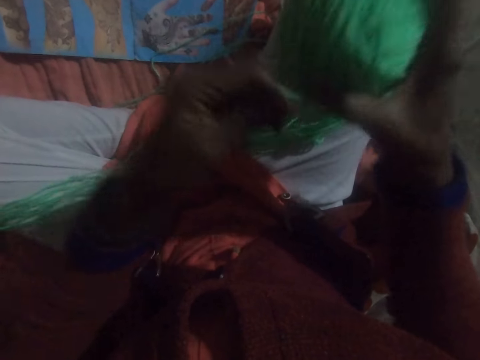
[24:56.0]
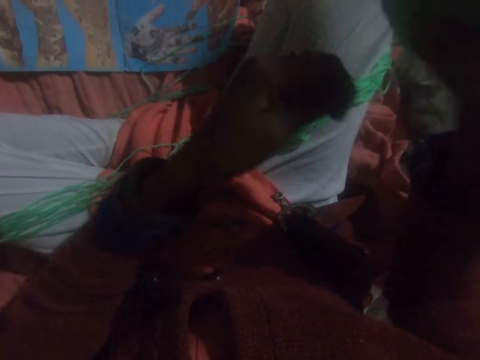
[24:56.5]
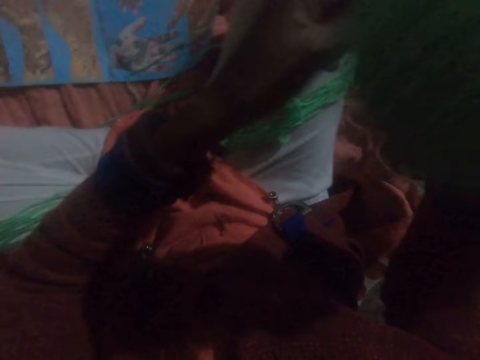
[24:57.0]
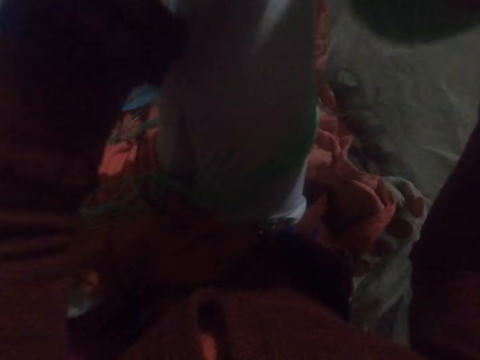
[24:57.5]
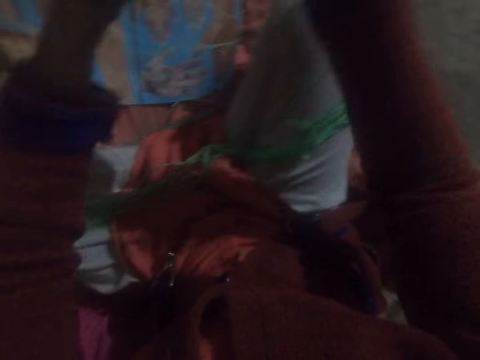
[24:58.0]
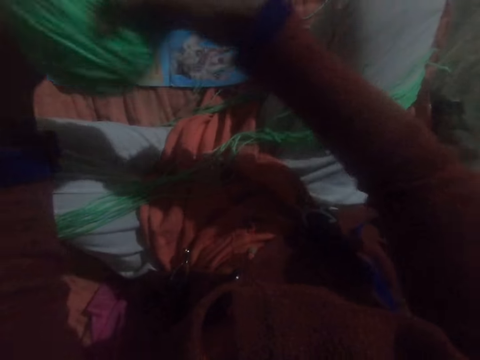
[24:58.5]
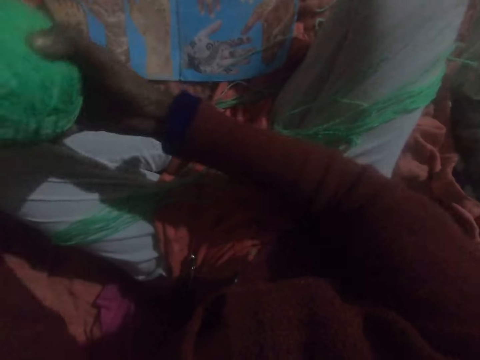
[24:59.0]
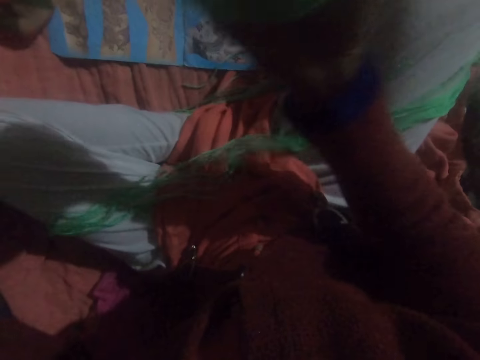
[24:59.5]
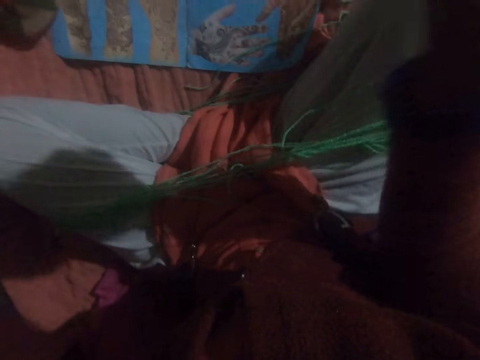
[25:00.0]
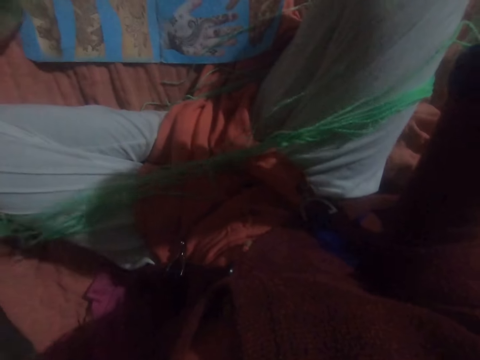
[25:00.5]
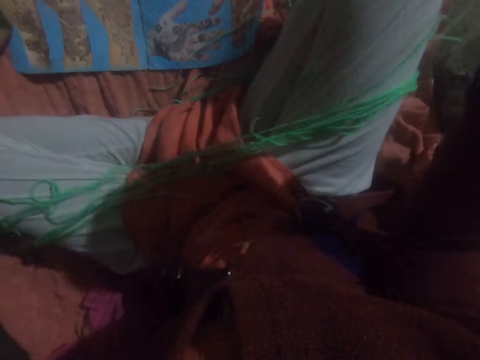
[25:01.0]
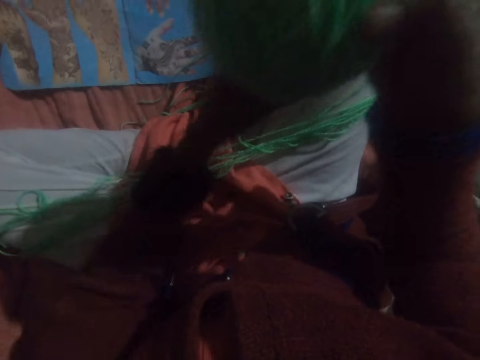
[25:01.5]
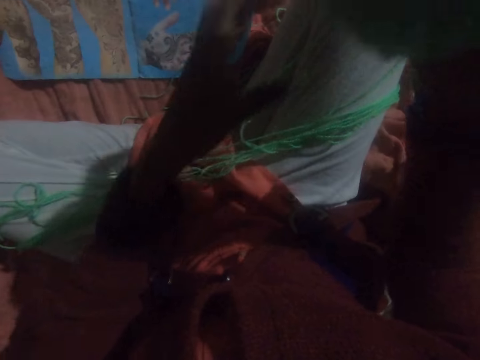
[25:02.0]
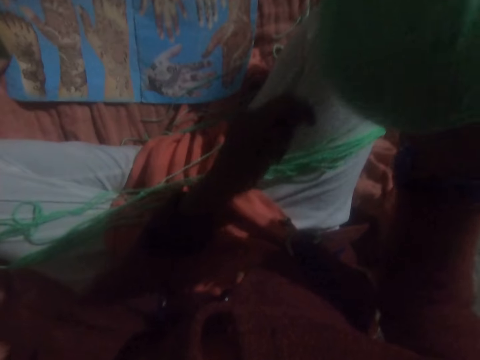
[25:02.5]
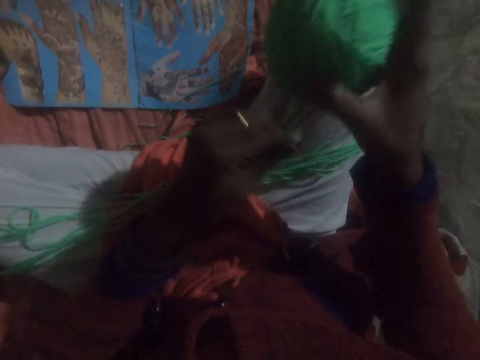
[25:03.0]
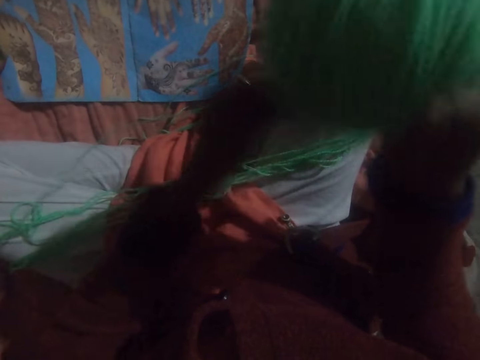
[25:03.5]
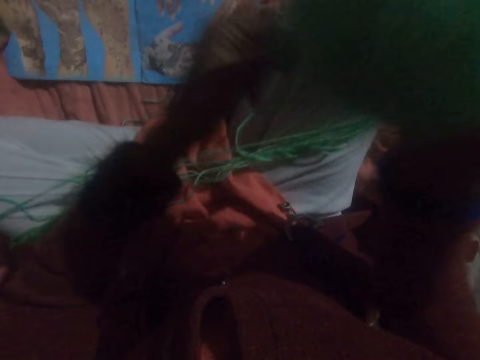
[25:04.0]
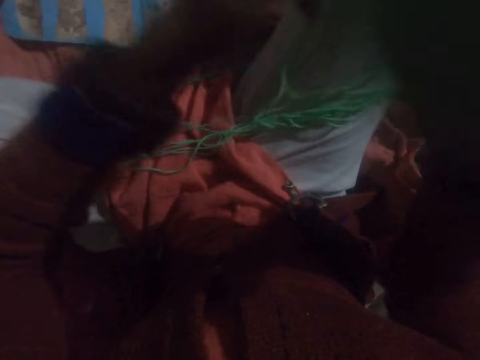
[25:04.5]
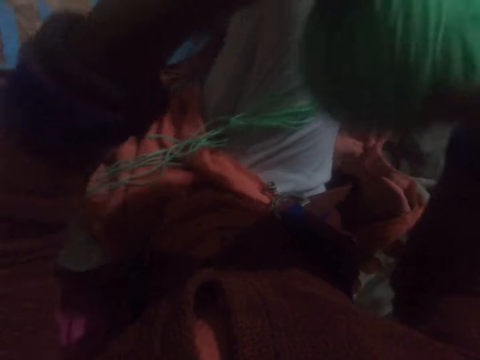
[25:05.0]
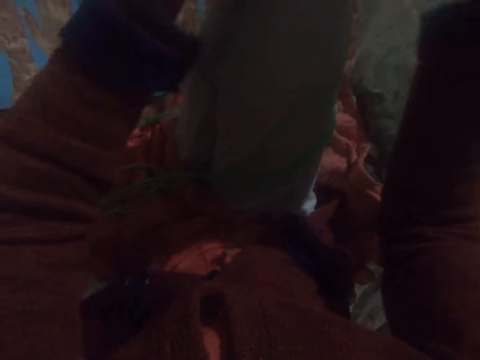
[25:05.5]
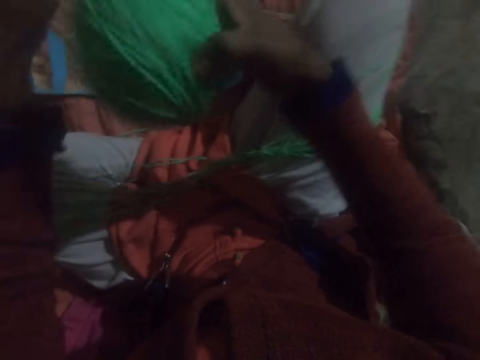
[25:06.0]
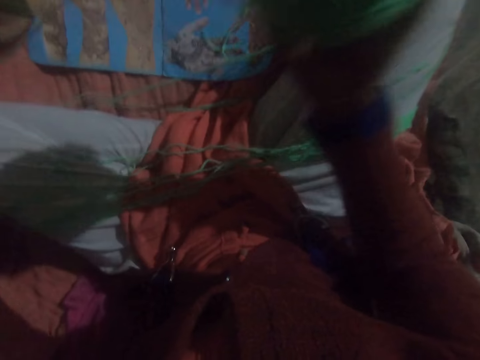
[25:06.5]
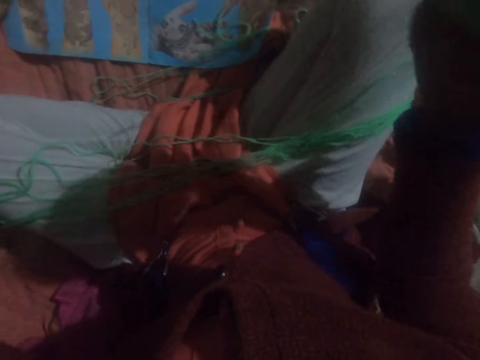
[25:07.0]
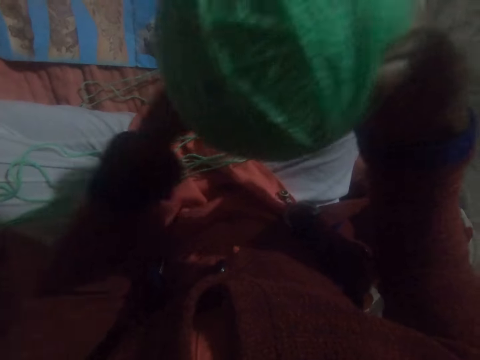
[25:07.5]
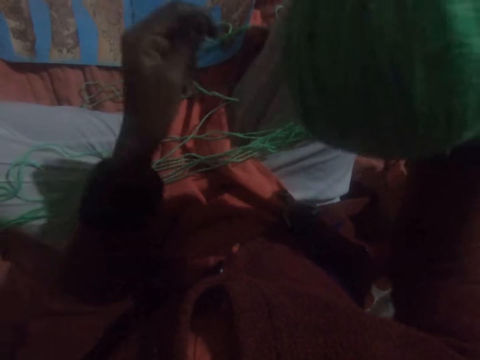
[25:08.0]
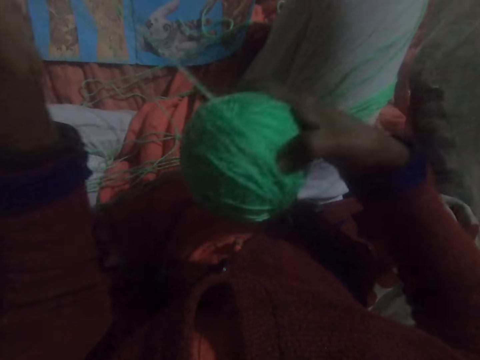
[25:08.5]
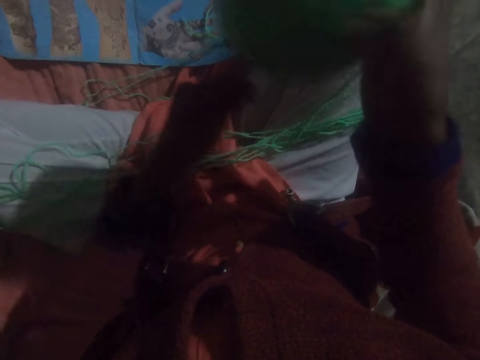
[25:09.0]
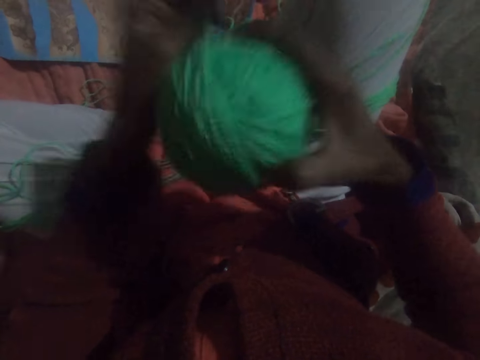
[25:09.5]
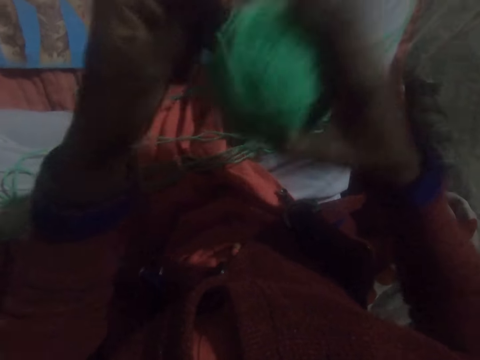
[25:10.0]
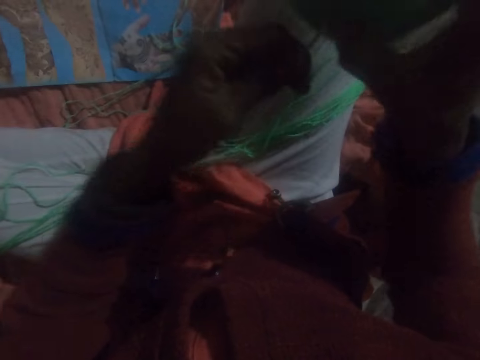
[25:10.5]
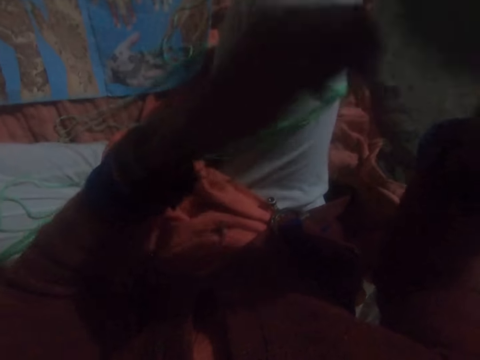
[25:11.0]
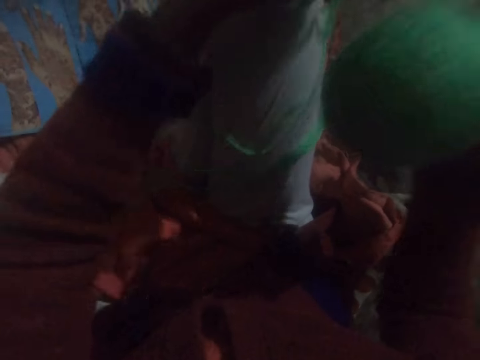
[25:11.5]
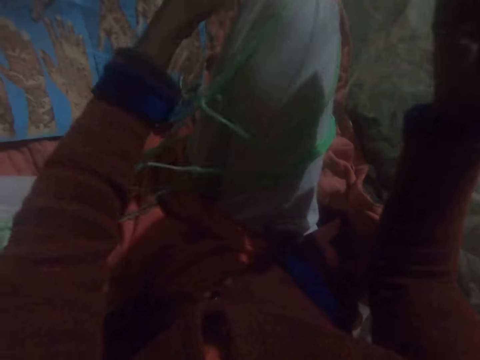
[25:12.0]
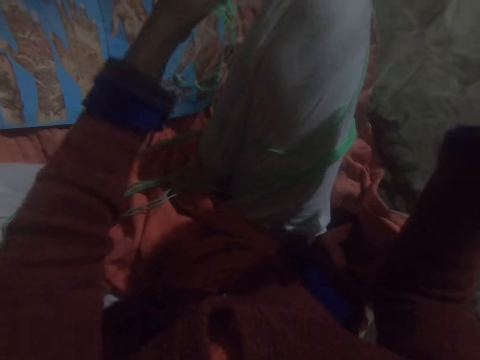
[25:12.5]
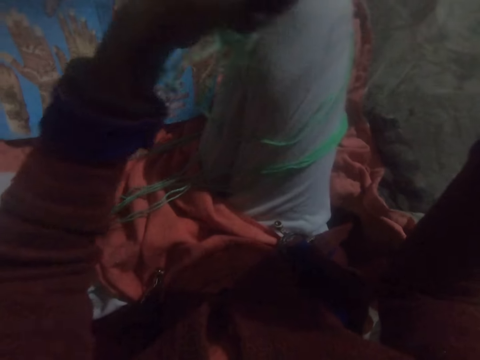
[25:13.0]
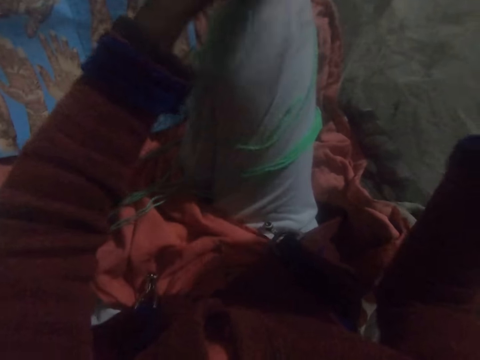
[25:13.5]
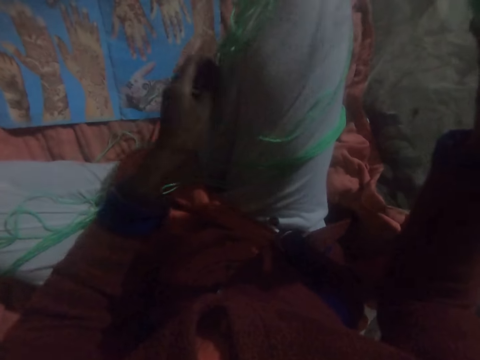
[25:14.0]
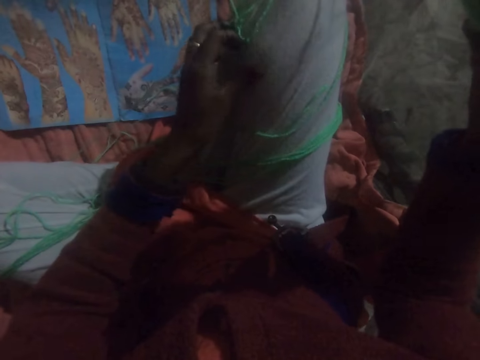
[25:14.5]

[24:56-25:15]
The camera wearer adjusts the thread. They run round the thread to a ball of yarn. They adjust the thread. They run round the thread to the ball of yarn. They adjust the thread.

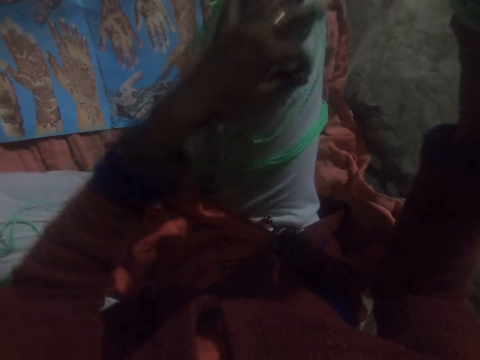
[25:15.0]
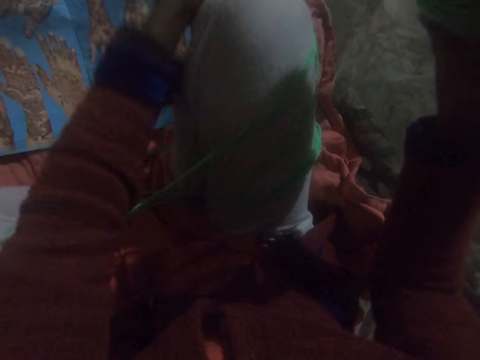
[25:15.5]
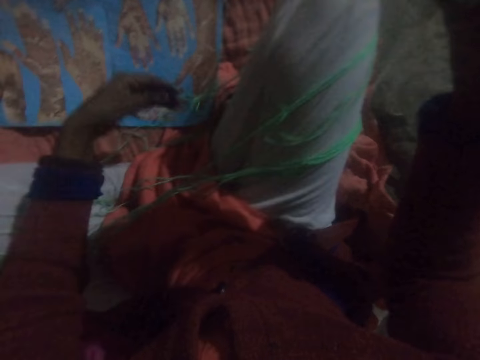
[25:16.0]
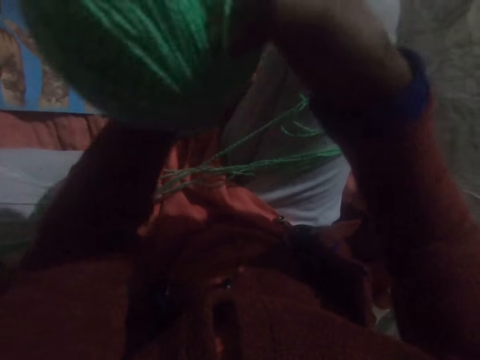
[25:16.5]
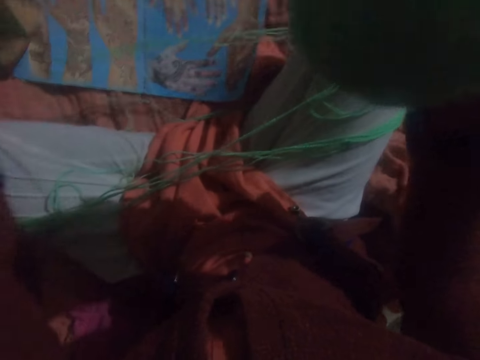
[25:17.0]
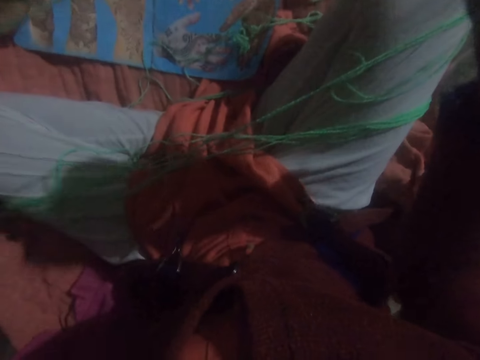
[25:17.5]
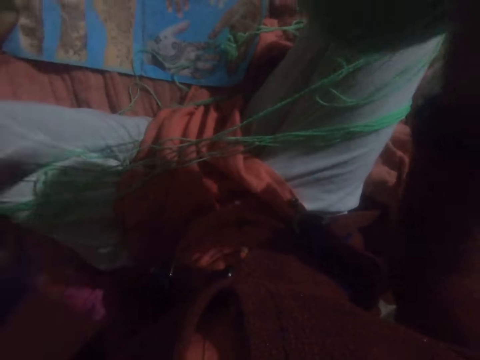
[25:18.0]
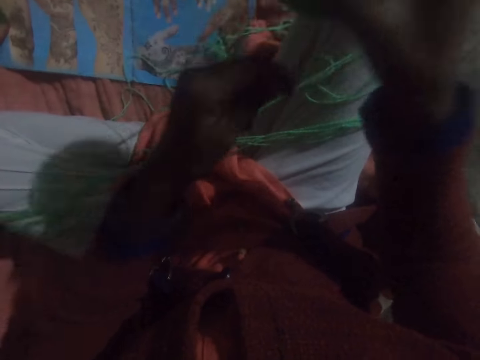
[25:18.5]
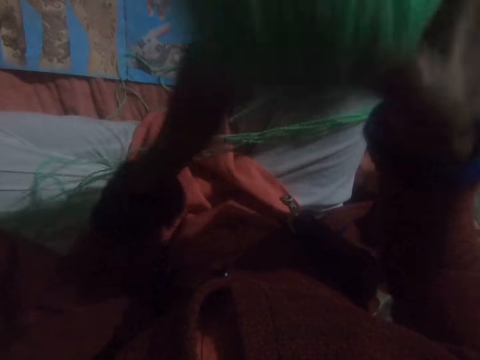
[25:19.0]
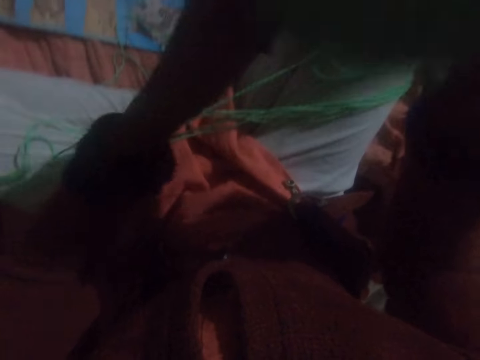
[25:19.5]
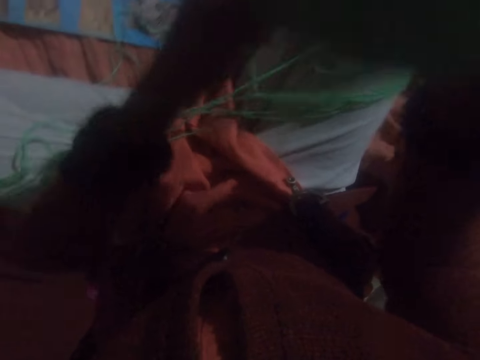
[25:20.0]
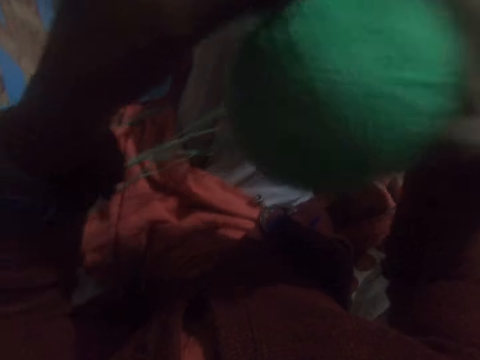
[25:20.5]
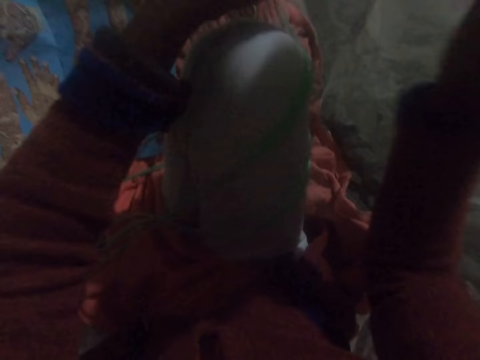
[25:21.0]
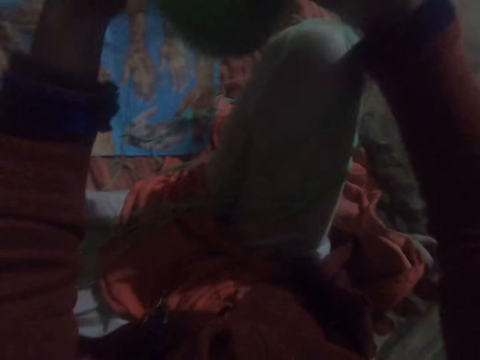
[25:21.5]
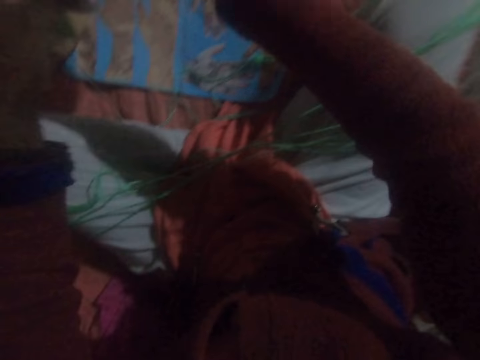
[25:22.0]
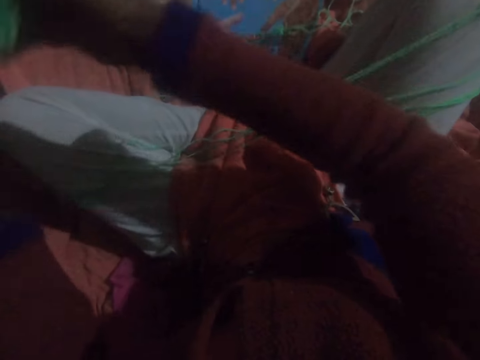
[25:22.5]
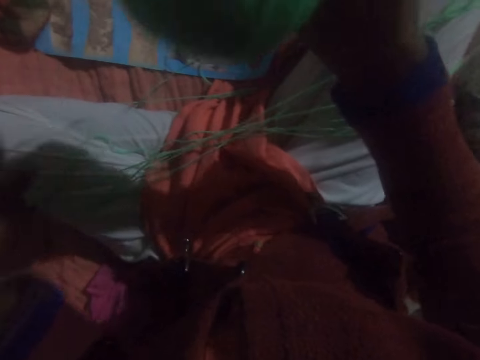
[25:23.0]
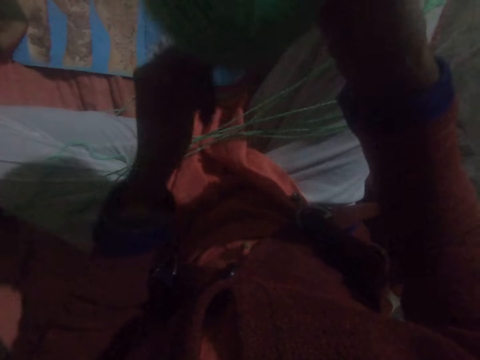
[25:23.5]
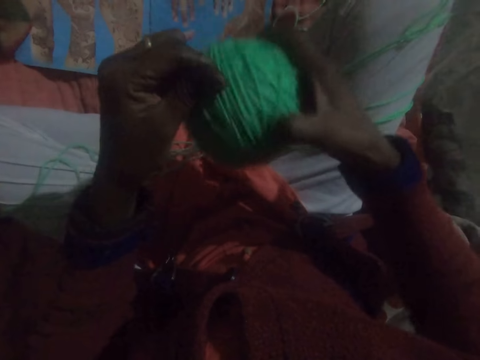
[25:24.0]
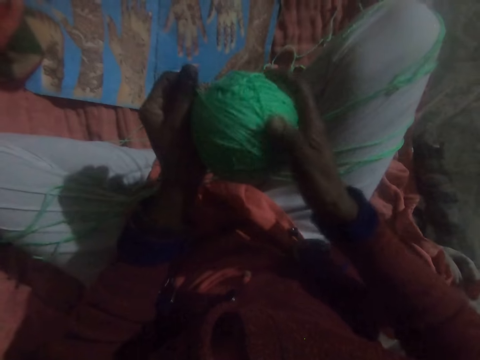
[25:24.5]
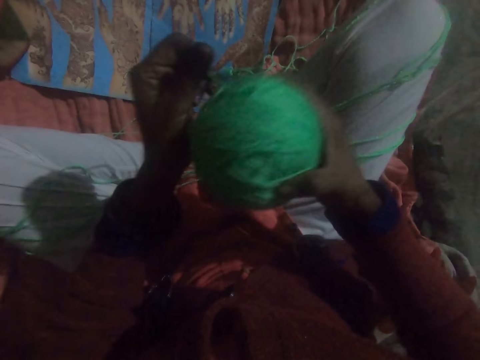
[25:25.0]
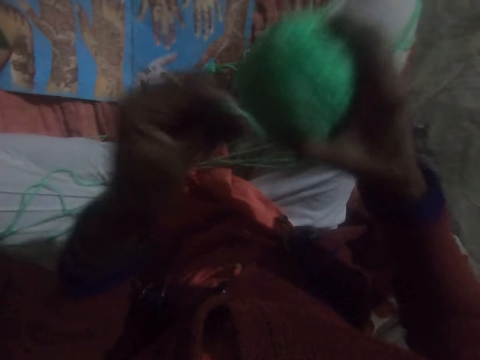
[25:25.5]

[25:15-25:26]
The camera wearer runs round a thread to a ball of yarn. They adjust the thread. They run round the thread to the ball of yarn.
